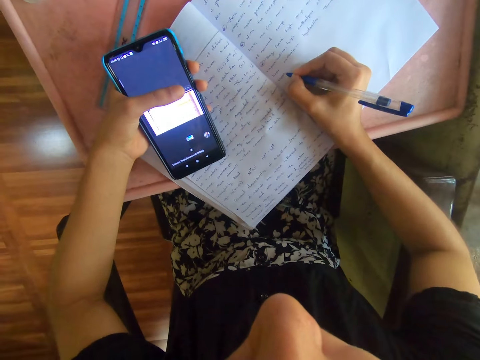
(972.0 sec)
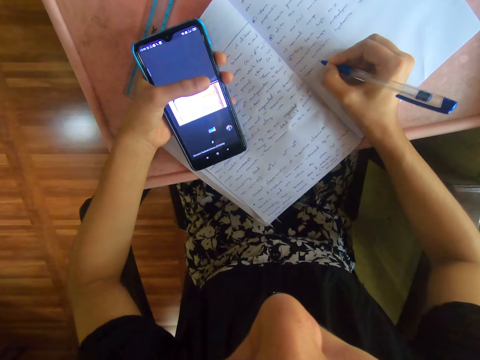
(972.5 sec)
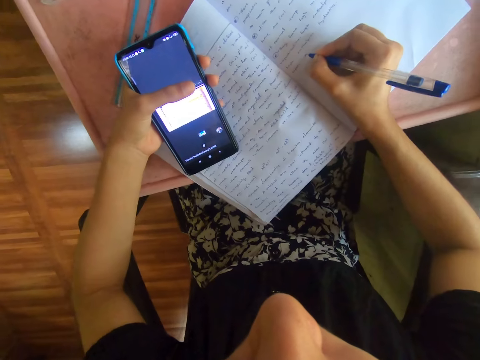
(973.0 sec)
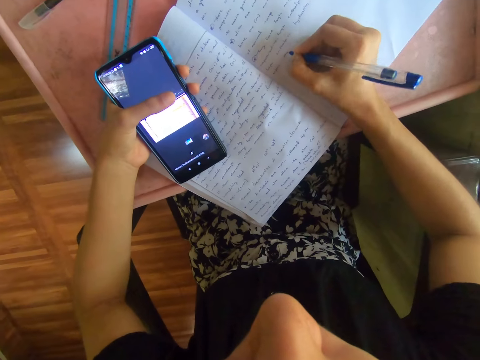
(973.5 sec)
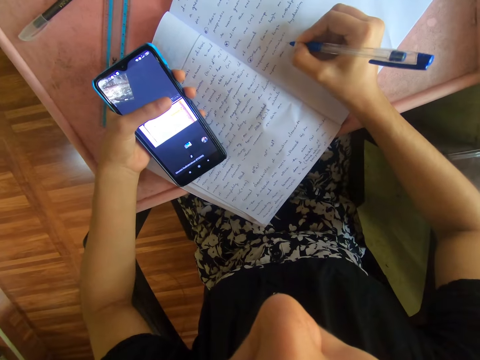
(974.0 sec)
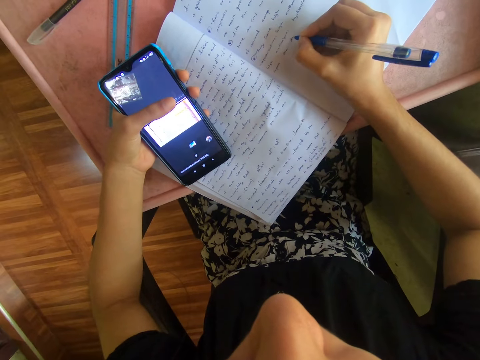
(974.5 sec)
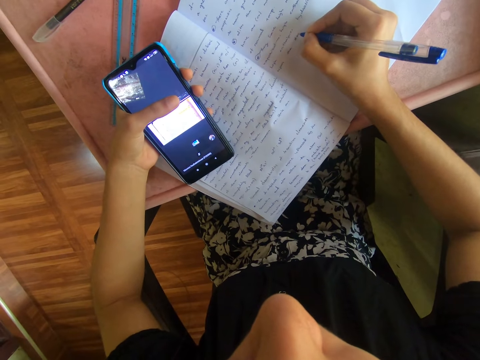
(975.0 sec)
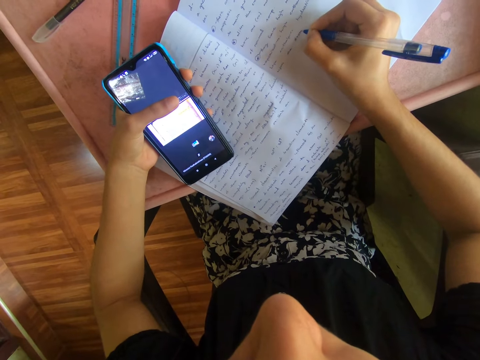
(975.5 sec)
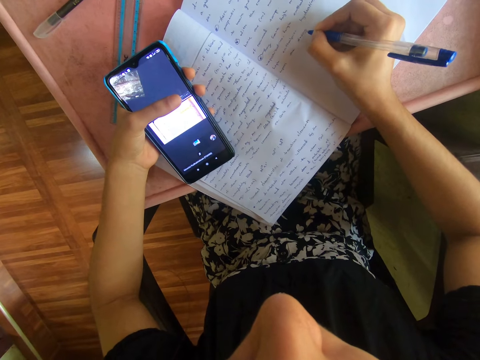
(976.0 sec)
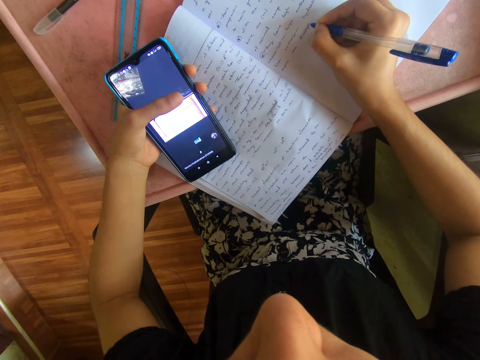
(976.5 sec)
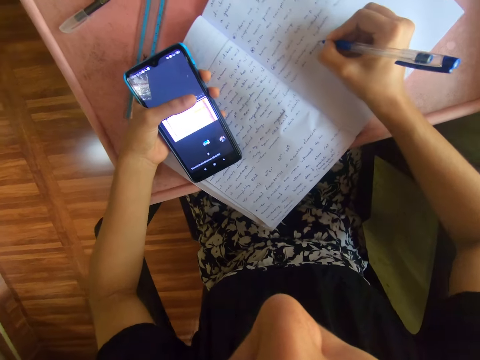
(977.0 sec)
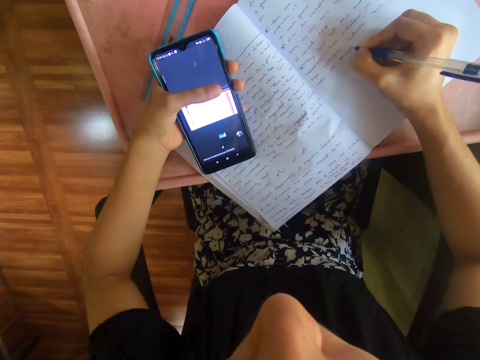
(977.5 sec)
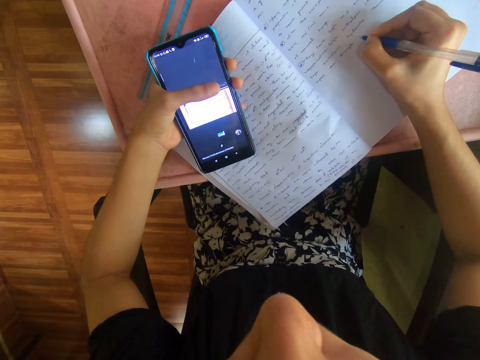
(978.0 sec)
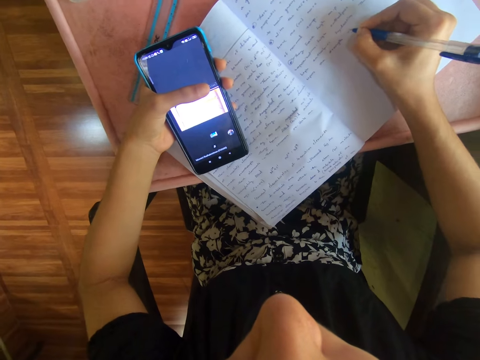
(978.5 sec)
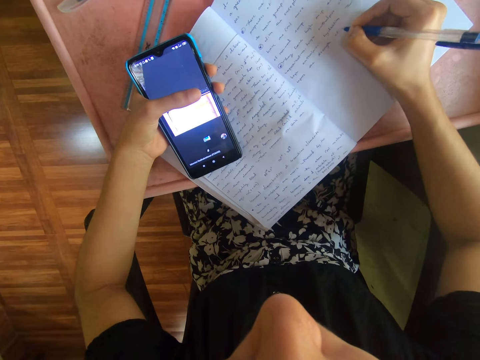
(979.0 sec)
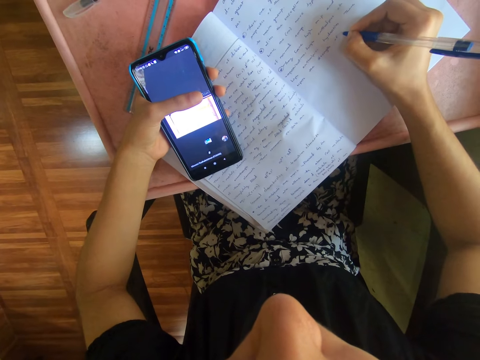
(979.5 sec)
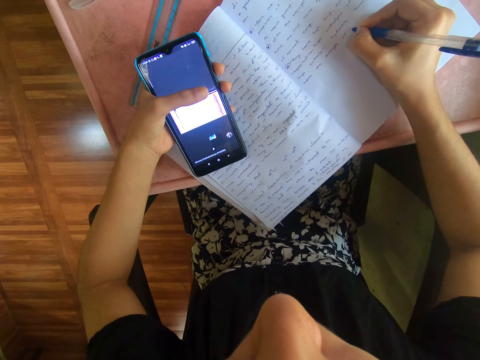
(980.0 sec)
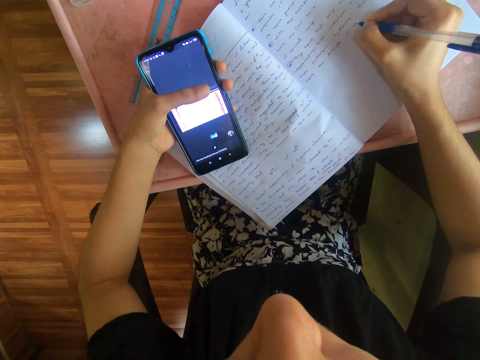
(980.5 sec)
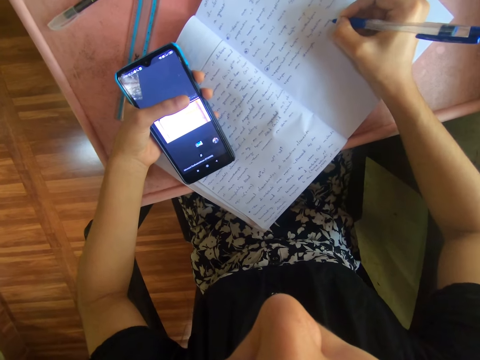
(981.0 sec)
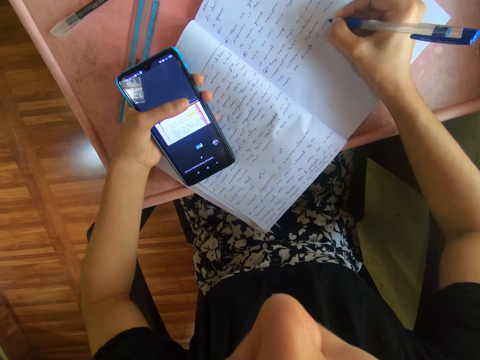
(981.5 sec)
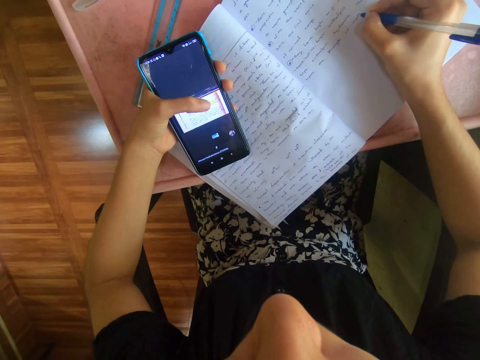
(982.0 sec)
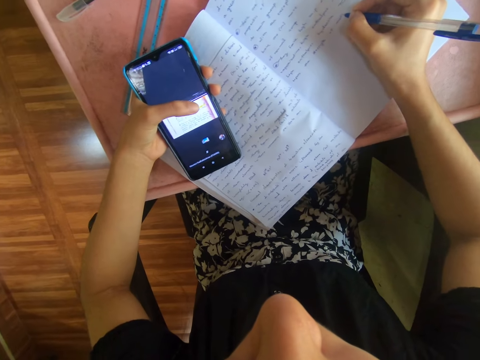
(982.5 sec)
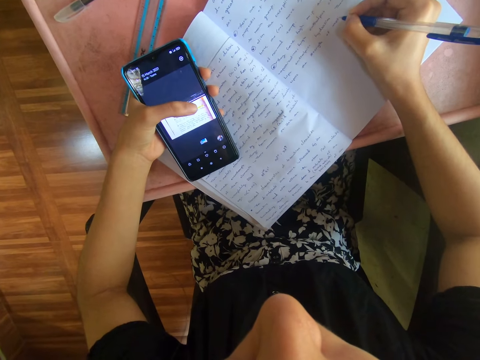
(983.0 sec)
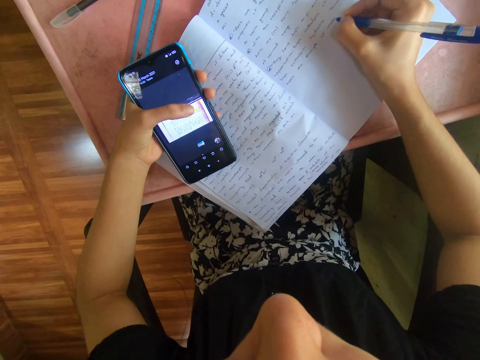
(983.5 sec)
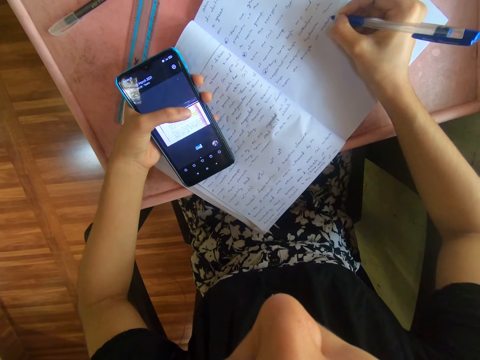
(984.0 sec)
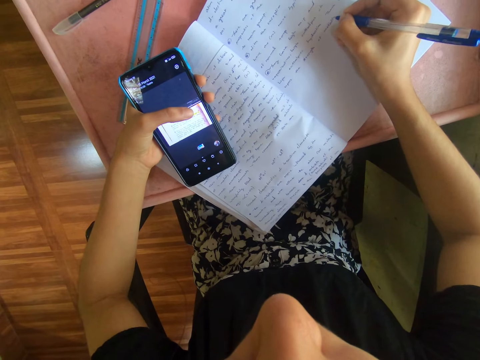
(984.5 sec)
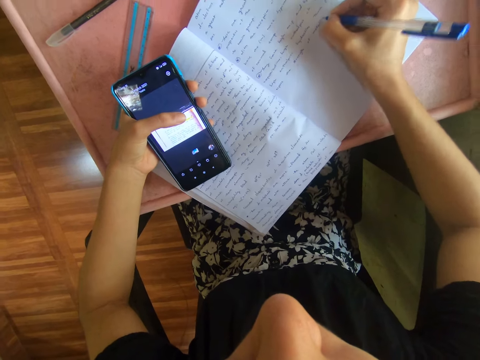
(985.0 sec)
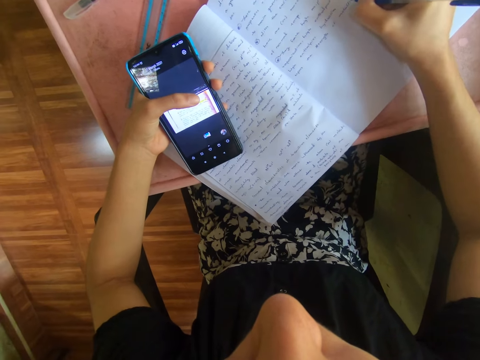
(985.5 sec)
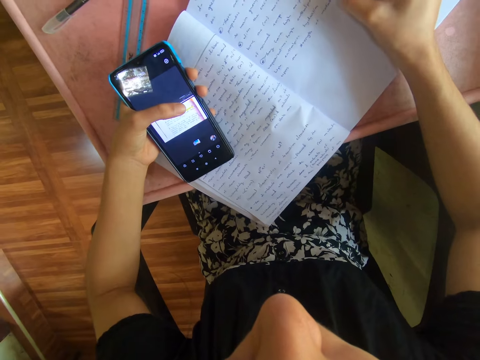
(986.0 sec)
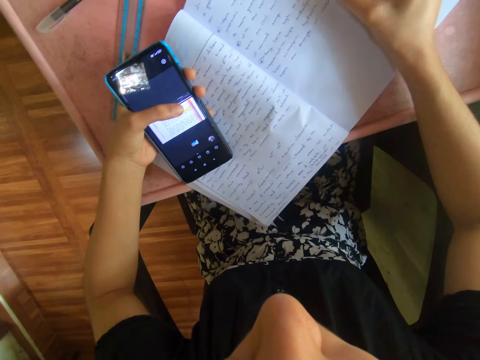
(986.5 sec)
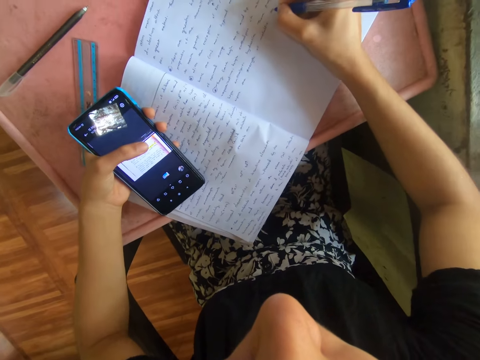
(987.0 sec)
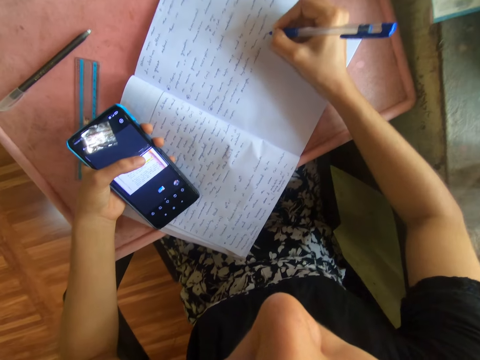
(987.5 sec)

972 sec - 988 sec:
The camera wearer operates the phone with her left thumb. She writes on the book with the pen in her right hand.

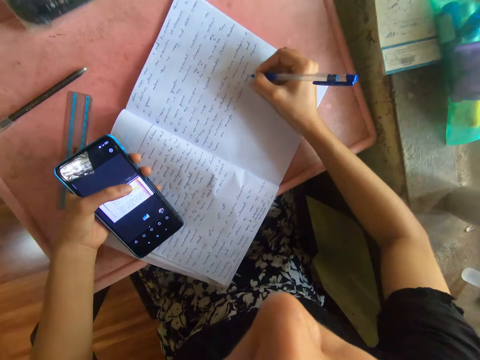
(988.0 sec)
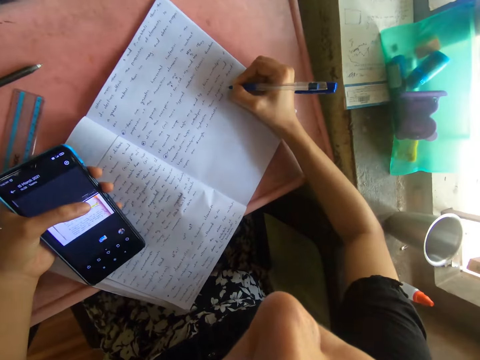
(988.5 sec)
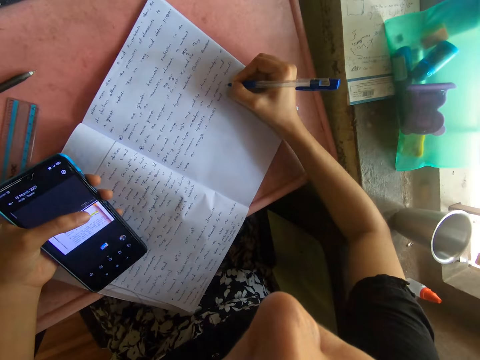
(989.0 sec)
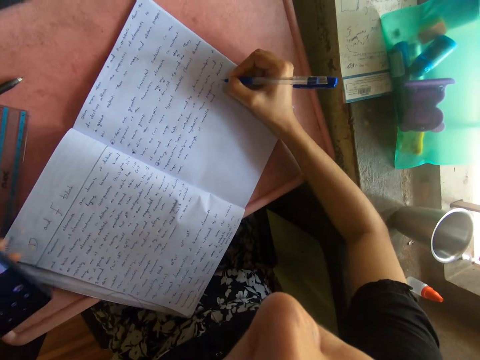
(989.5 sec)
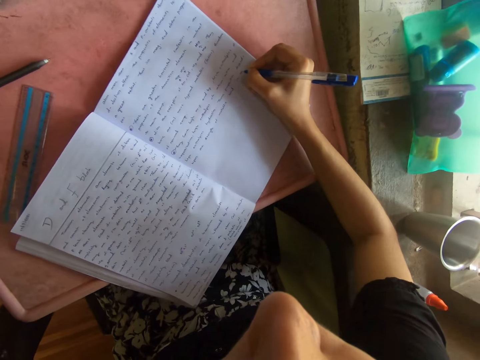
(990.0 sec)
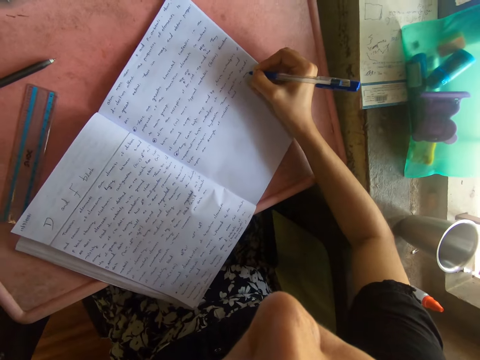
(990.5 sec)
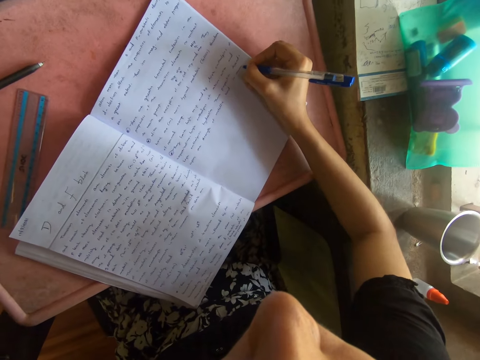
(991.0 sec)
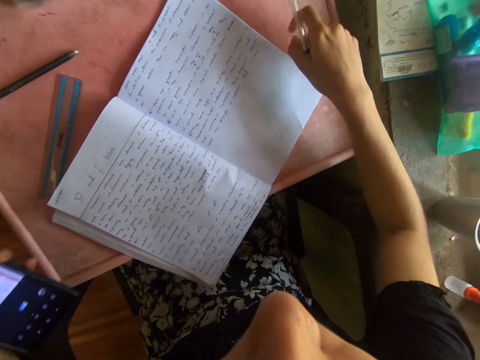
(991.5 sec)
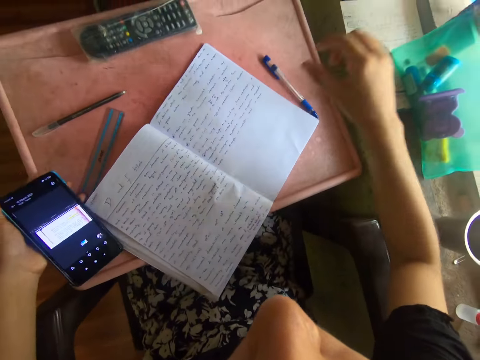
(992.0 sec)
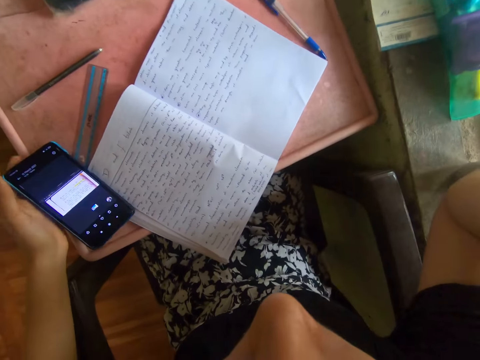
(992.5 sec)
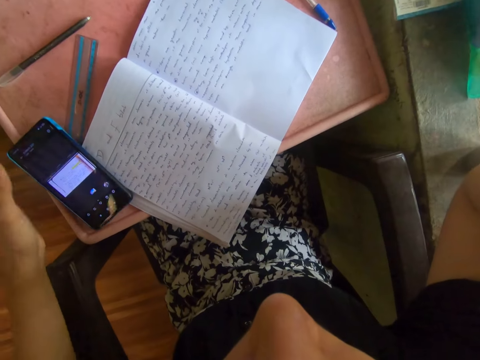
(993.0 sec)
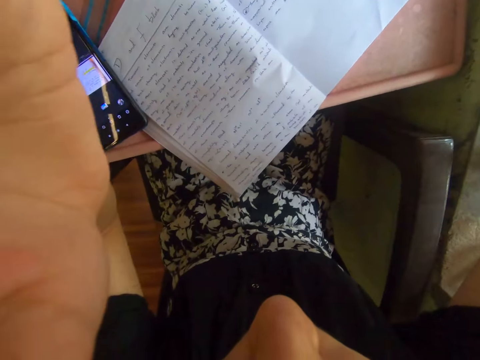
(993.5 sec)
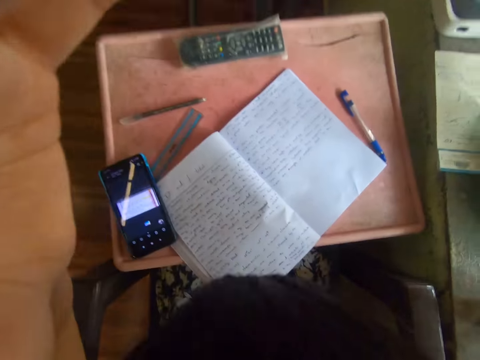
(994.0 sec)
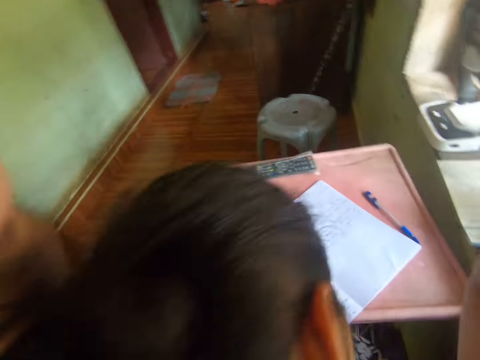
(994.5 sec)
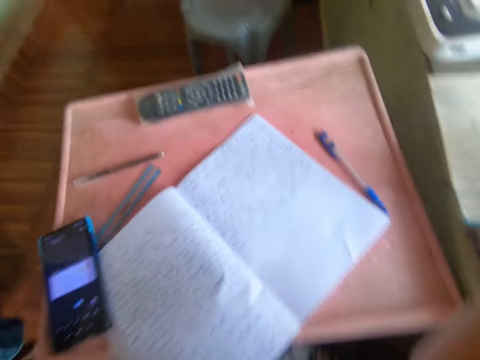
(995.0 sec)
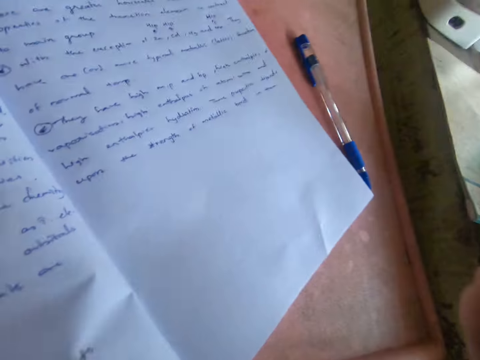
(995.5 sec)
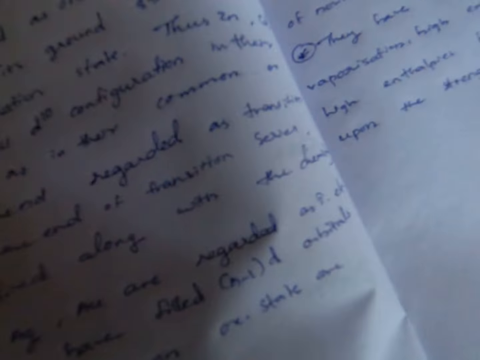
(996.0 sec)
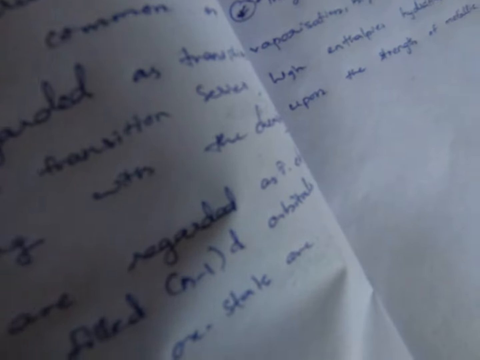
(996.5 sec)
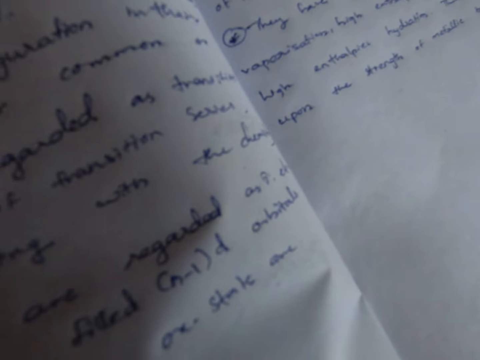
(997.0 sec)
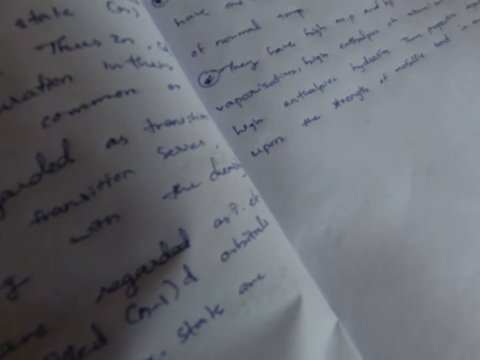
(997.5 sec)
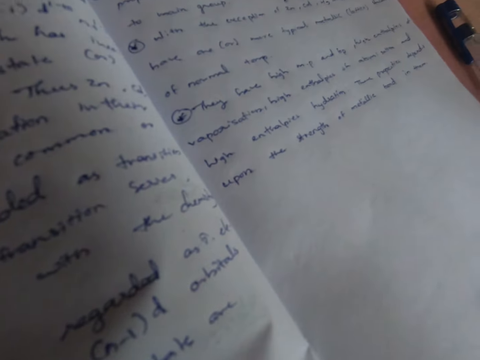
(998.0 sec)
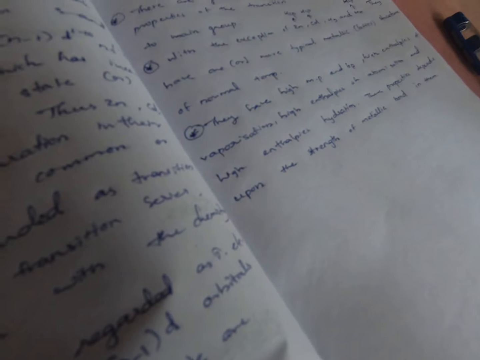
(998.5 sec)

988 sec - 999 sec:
The camera wearer drops the pen on the plastic board with her right hand. She drops the phone on the plastic board with her left hand. She removes a camera from her head with both hands.
